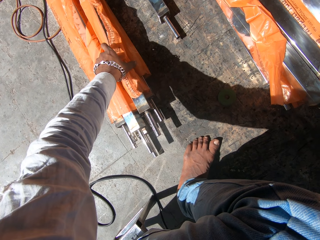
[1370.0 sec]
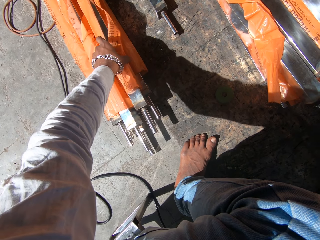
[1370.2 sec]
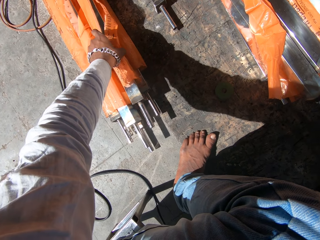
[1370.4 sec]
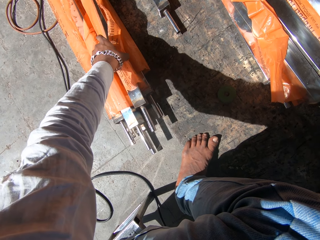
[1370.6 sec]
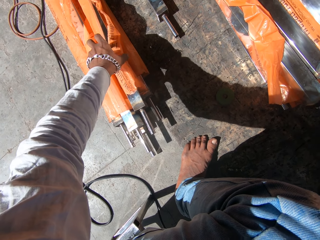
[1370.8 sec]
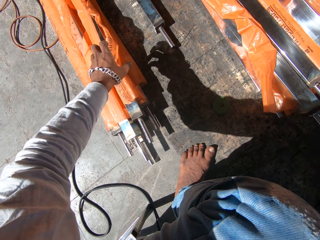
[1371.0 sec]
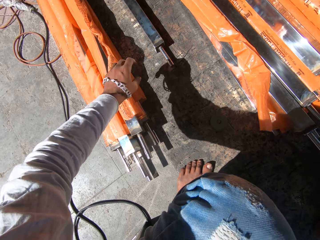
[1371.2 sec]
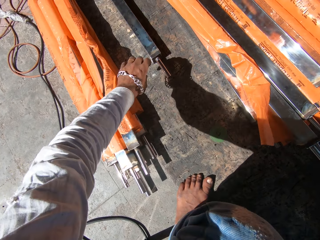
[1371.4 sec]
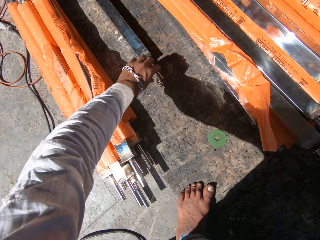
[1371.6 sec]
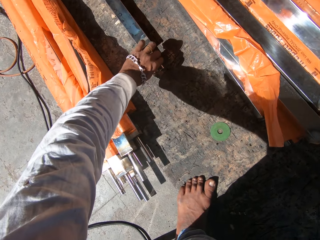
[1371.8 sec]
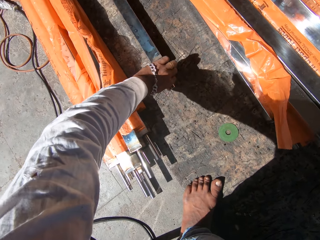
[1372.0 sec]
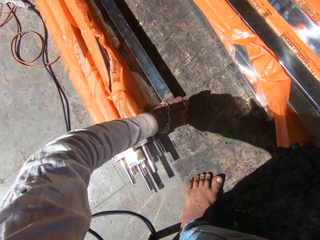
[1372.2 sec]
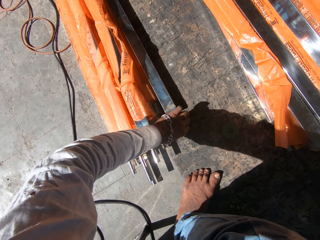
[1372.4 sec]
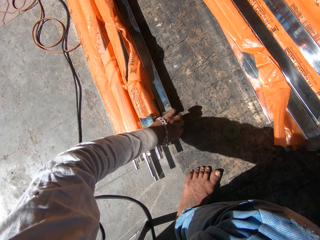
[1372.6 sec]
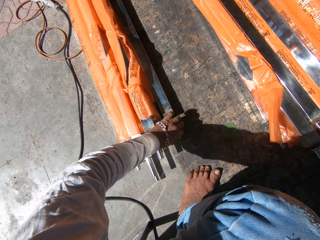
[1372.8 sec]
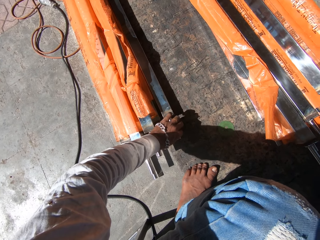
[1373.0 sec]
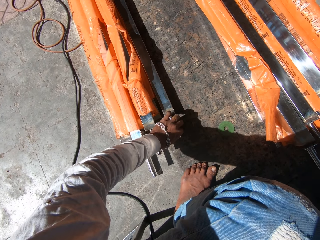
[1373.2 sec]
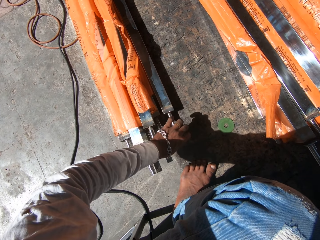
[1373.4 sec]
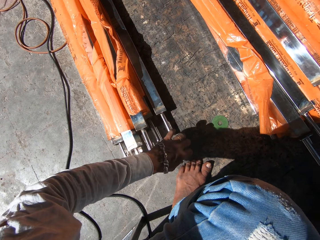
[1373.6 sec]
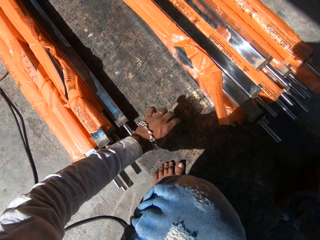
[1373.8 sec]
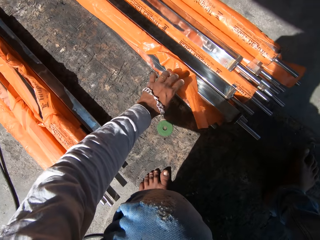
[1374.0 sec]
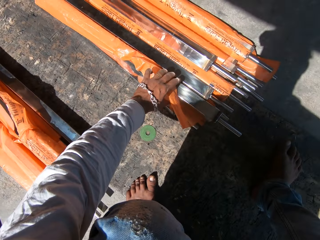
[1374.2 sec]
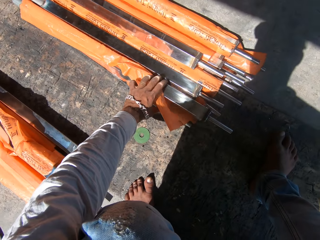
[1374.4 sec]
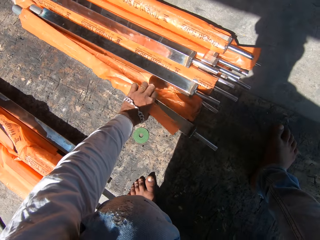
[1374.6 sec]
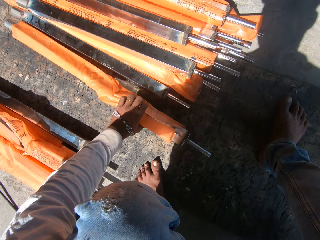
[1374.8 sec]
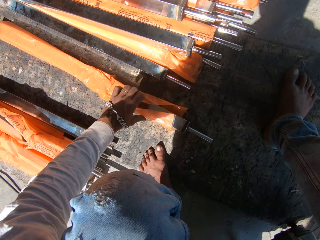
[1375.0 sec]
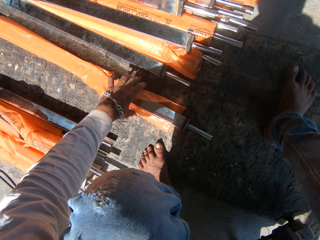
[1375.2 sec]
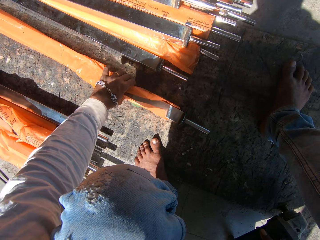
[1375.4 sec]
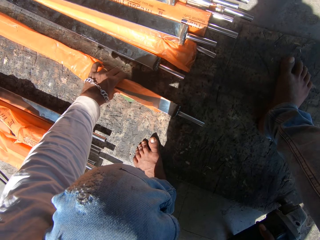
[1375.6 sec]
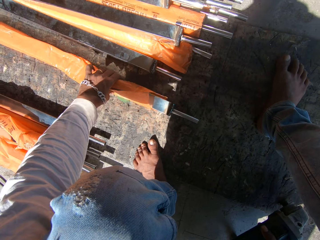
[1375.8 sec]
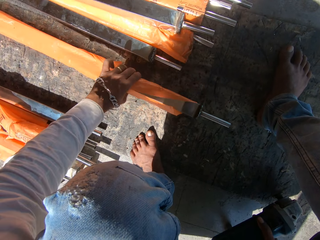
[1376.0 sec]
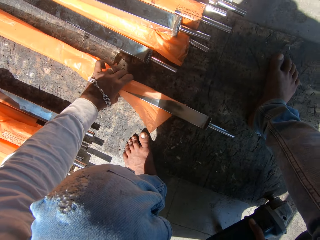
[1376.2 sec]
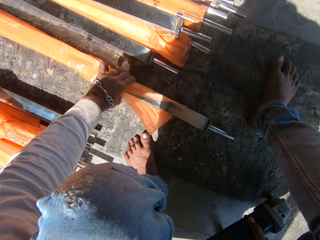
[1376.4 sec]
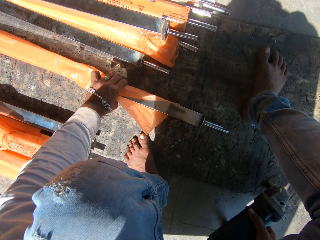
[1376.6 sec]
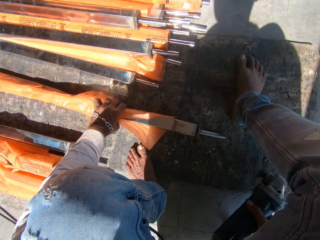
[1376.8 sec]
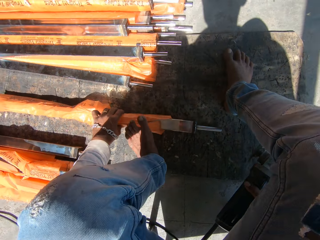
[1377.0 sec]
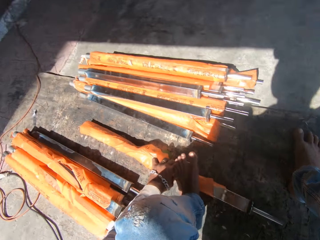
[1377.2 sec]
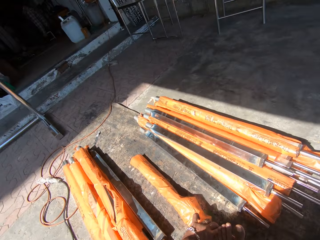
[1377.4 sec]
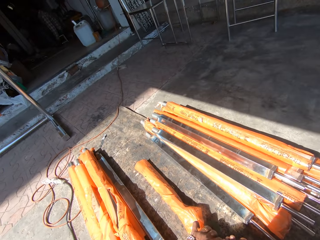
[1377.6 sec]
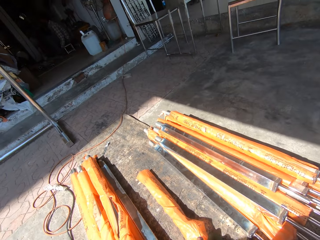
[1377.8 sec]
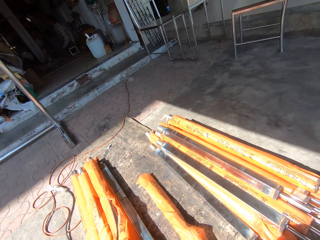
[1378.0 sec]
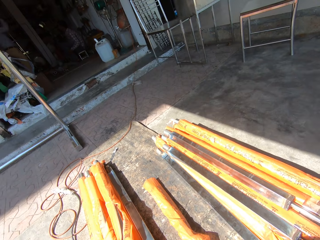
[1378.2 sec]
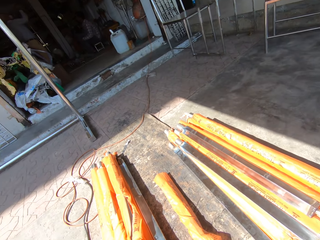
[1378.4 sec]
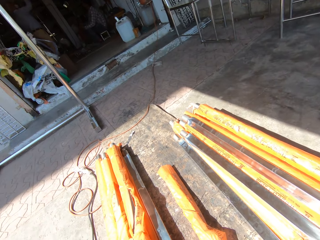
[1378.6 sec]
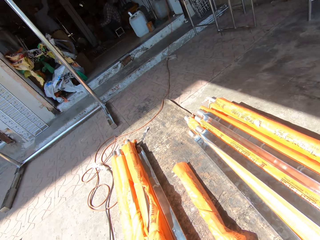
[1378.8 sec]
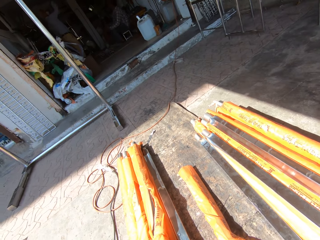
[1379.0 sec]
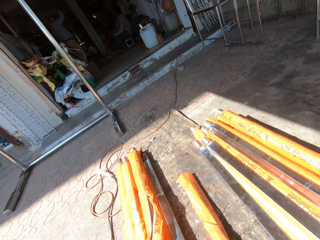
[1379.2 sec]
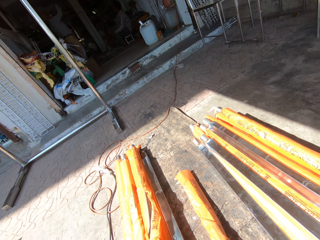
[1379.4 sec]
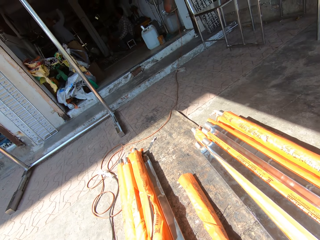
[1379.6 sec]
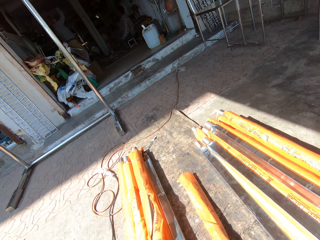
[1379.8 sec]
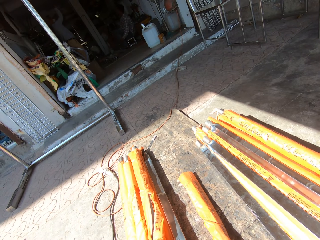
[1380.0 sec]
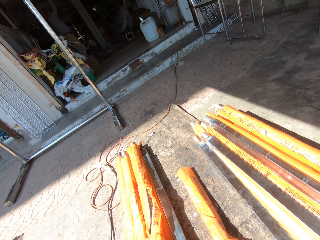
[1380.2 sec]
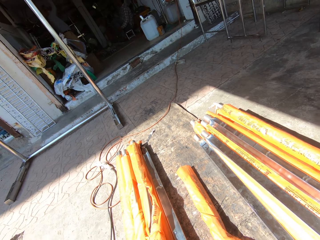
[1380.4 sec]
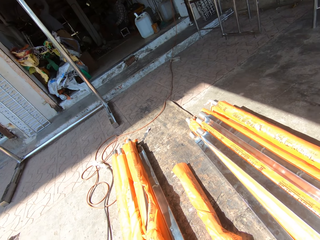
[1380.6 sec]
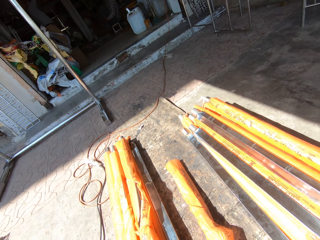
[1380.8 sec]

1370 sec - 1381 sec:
The camera wearer moves an aluminum rail or metal rod on the ground with his left hand. He touches the metal rod. He moves an aluminum rail from a stack of aluminum rails to the ground with his left hand. He touches the metal rod. He moves the aluminum rail on the ground with his left hand. He places his left leg on the aluminum rail.

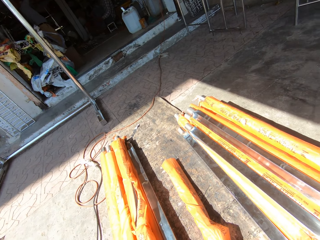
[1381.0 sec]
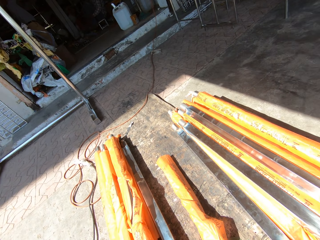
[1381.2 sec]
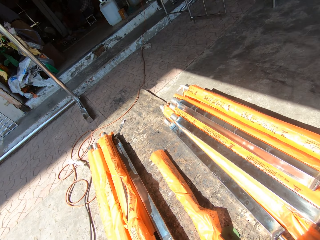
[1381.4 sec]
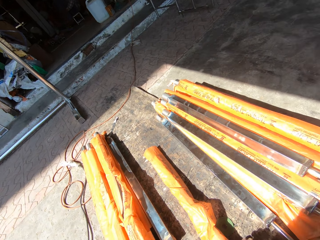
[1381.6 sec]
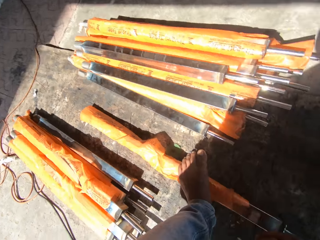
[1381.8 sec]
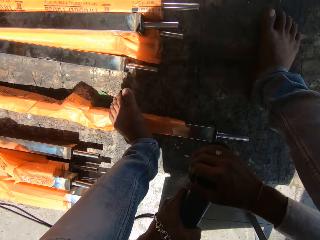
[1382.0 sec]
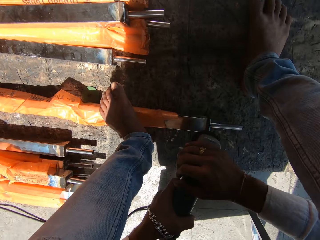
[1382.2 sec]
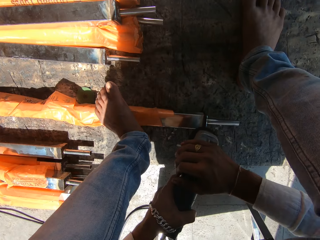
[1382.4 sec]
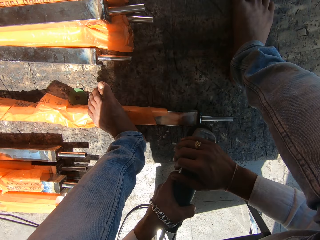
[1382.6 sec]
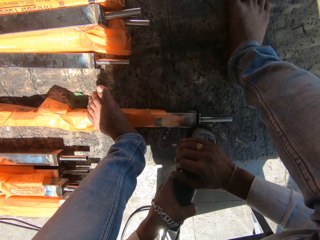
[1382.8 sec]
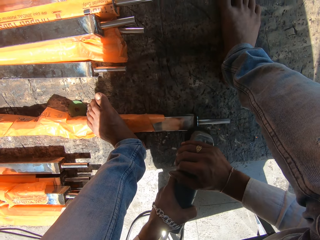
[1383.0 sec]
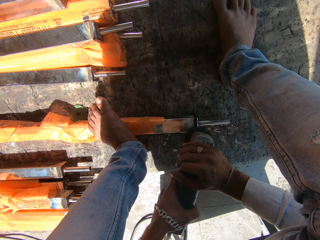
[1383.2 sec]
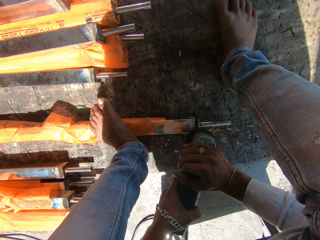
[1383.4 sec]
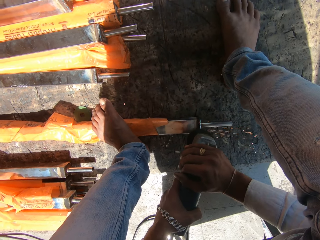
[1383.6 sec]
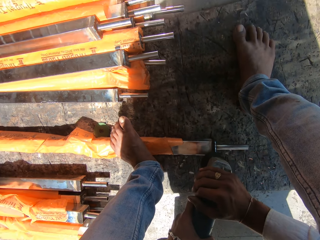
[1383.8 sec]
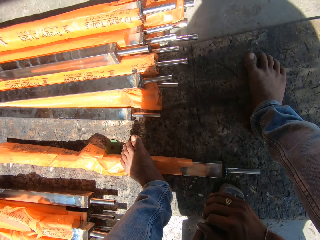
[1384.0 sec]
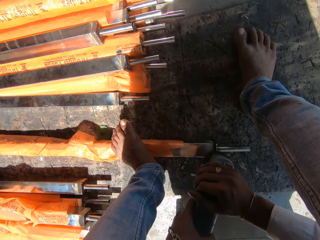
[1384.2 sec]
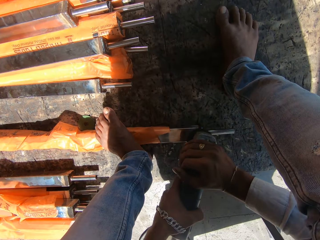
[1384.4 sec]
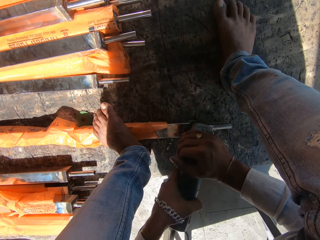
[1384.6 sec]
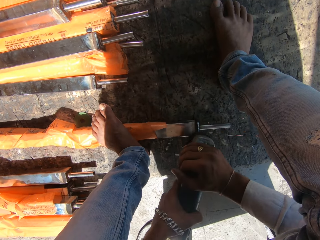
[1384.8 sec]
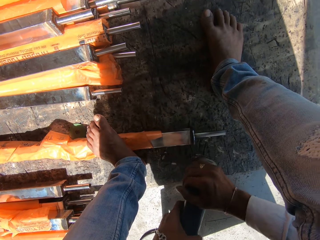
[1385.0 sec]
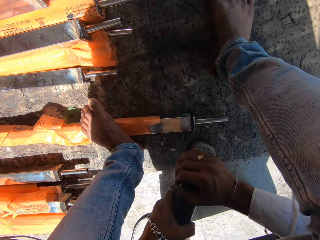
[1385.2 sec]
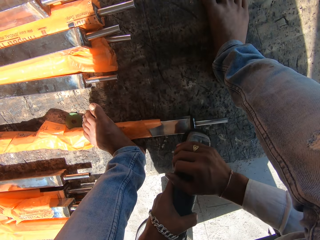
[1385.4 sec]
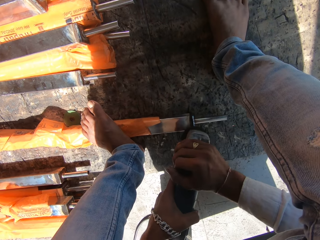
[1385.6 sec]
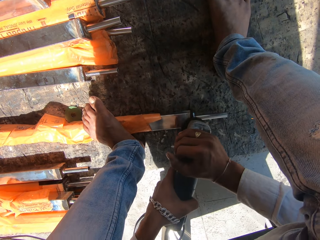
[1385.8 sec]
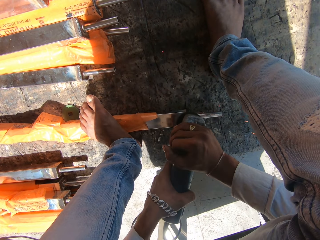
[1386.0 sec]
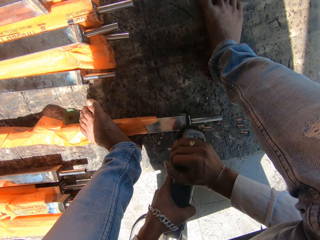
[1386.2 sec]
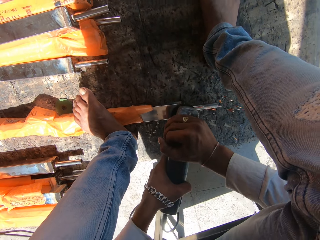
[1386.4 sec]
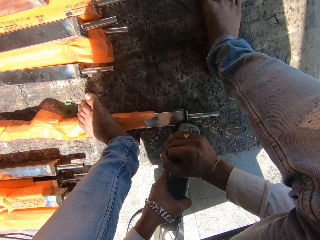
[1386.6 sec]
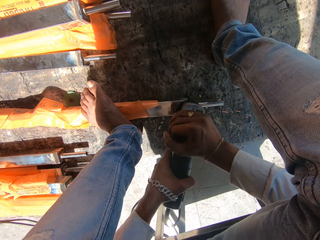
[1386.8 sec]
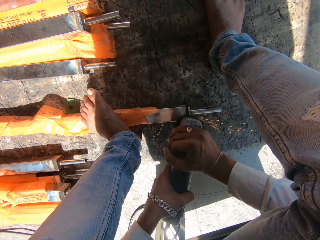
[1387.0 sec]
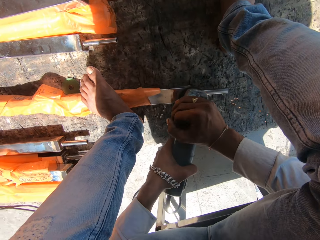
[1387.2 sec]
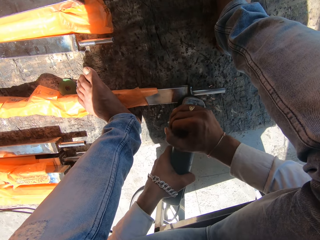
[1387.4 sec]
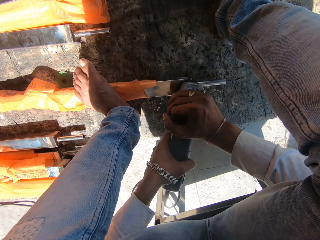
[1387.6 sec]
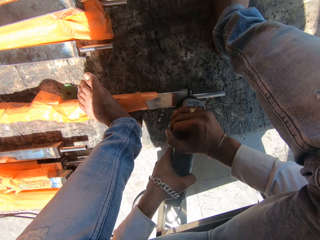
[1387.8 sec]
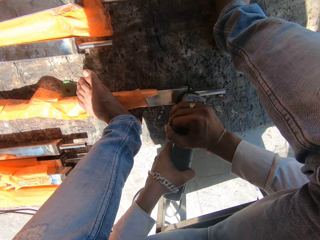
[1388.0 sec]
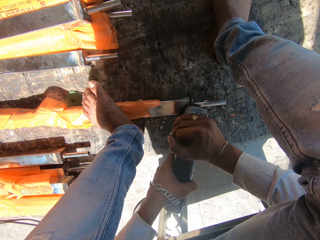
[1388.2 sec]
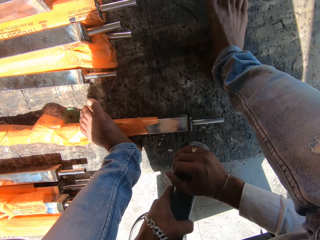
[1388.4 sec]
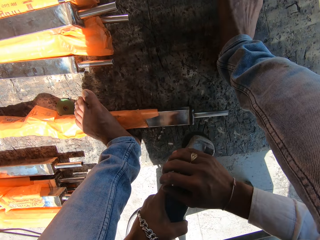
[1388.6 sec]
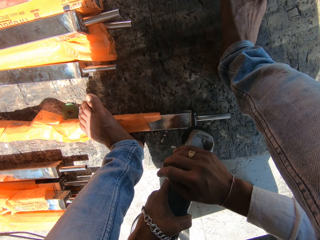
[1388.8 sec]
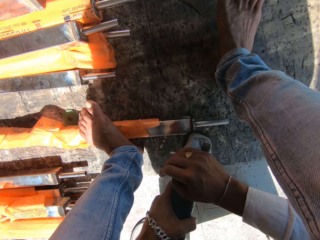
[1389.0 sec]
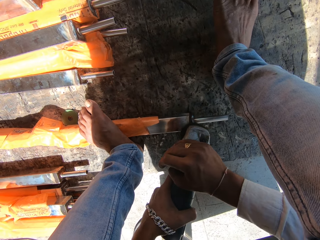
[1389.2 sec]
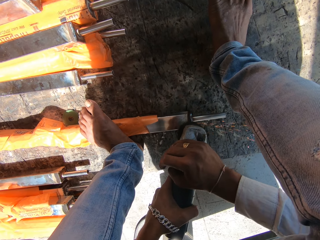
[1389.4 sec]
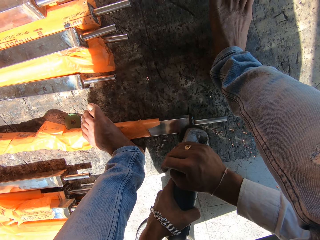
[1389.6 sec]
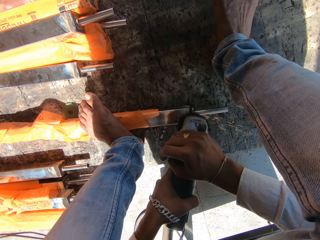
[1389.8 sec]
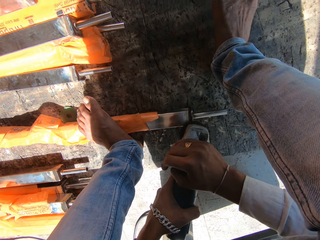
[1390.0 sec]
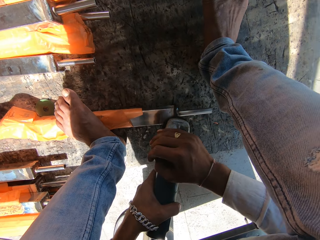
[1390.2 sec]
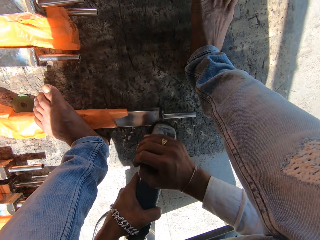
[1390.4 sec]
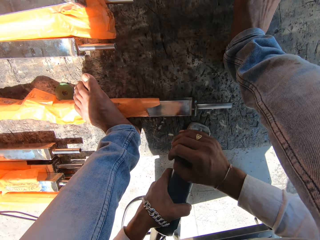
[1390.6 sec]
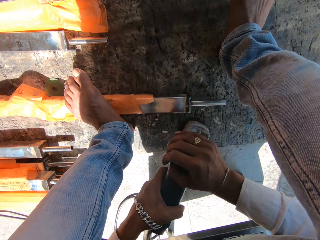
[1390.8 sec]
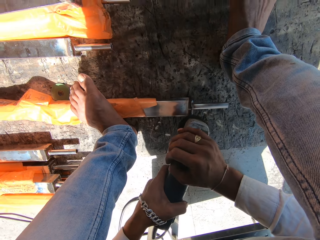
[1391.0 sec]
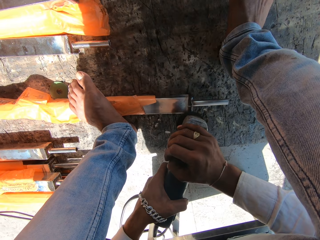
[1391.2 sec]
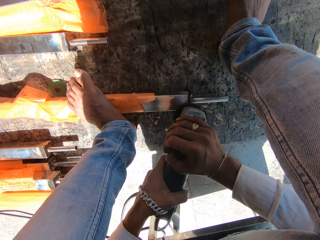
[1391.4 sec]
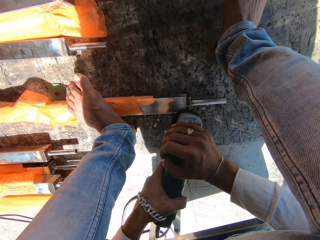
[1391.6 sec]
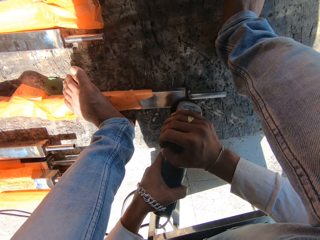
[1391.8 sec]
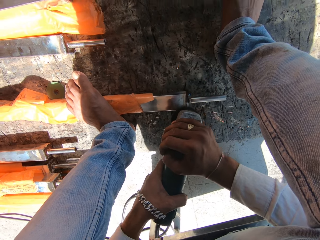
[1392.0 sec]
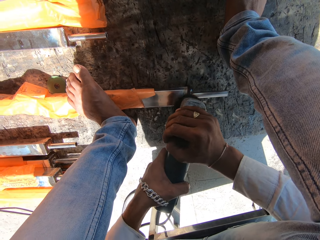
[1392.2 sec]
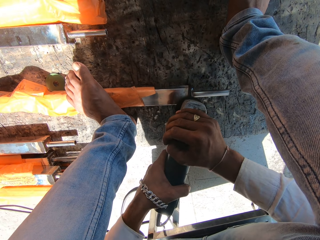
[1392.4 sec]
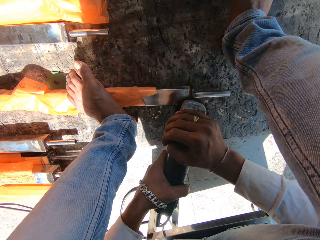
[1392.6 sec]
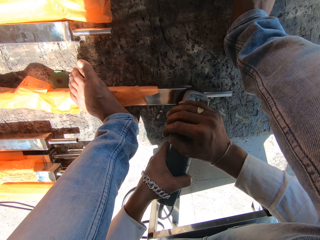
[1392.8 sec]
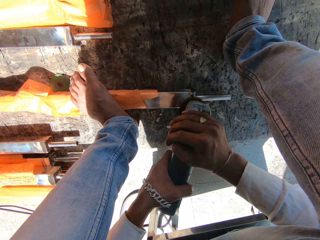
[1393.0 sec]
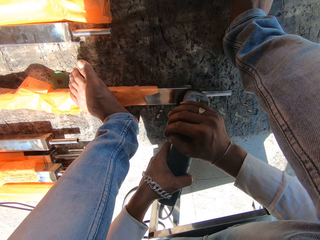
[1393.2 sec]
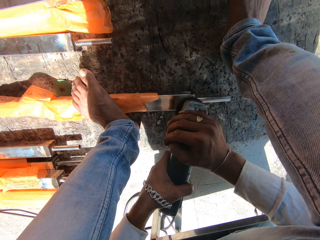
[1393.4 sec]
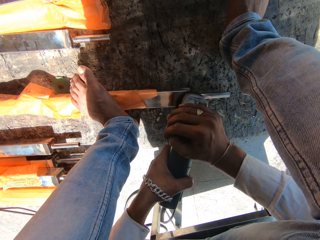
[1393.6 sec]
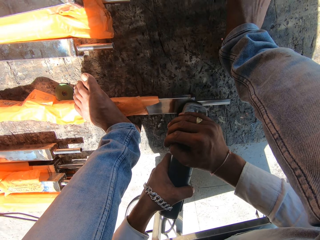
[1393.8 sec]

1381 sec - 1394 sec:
The camera wearer polishes an aluminum rail or metal rod with the angle grinder or edge cutter in both hands.
